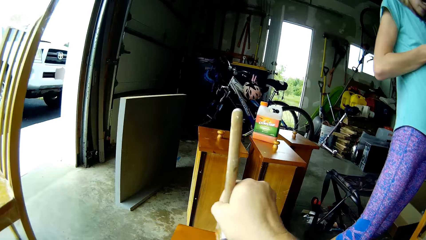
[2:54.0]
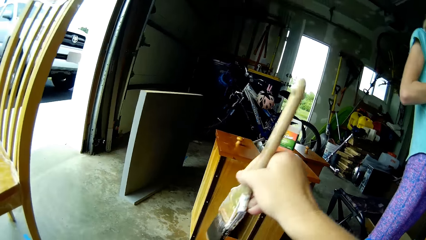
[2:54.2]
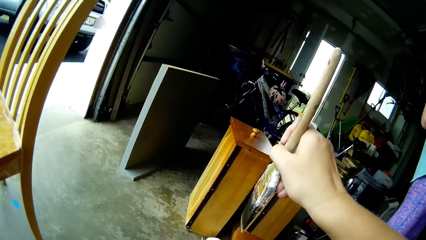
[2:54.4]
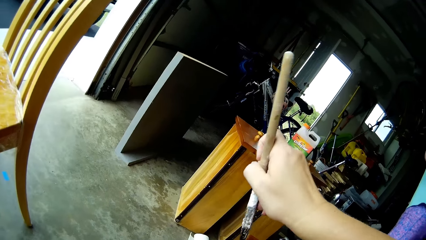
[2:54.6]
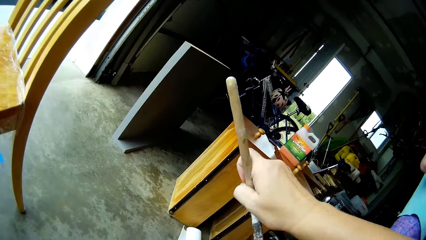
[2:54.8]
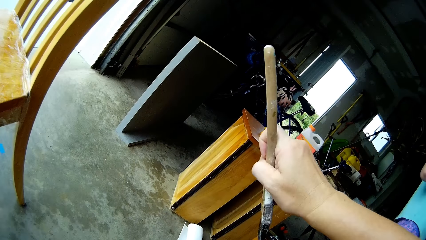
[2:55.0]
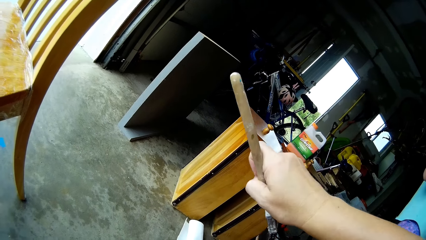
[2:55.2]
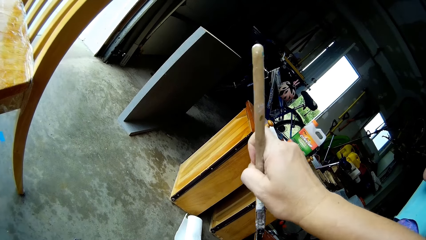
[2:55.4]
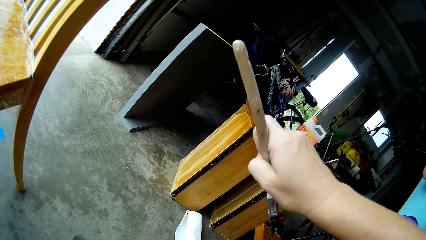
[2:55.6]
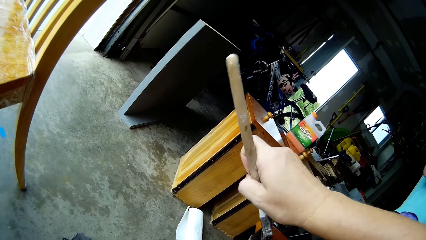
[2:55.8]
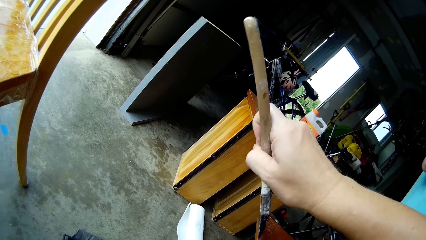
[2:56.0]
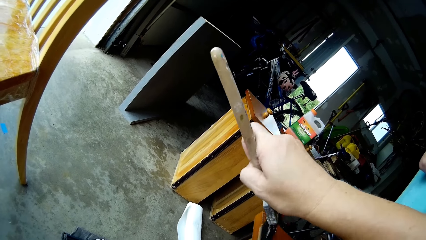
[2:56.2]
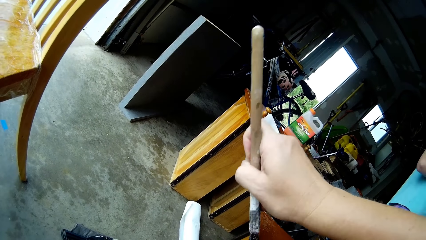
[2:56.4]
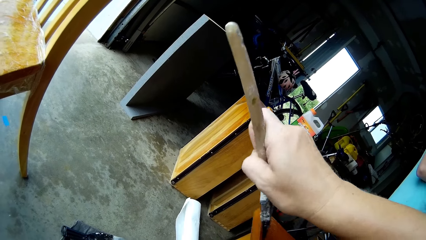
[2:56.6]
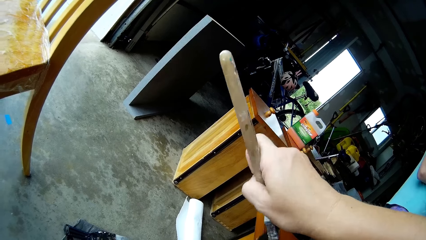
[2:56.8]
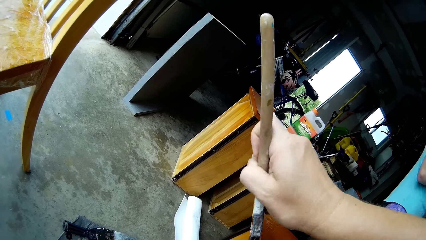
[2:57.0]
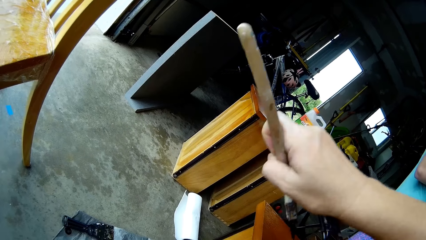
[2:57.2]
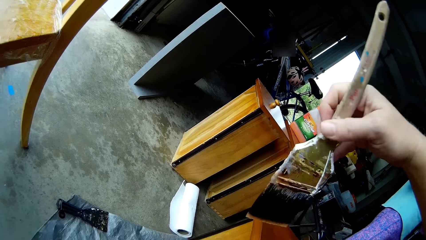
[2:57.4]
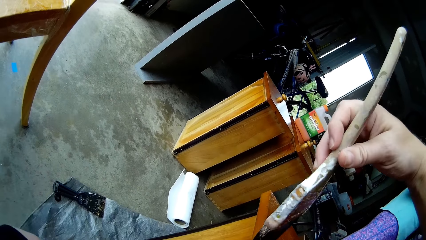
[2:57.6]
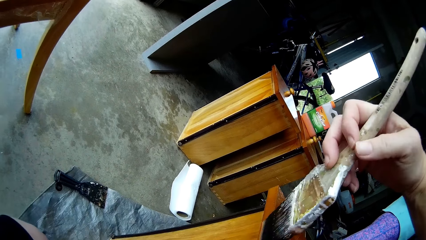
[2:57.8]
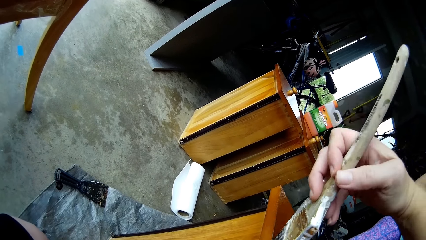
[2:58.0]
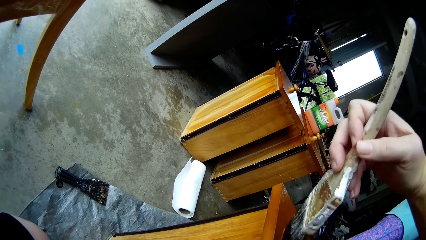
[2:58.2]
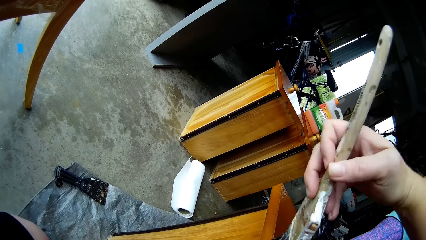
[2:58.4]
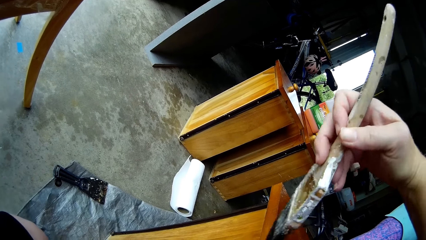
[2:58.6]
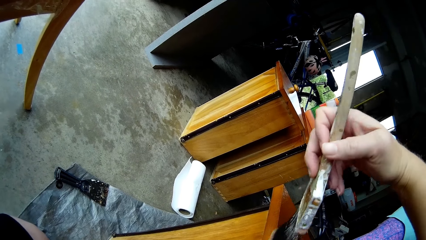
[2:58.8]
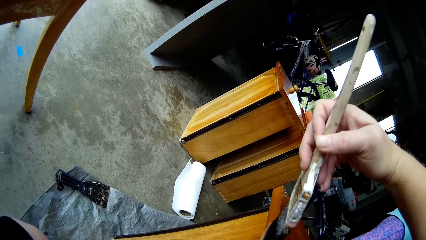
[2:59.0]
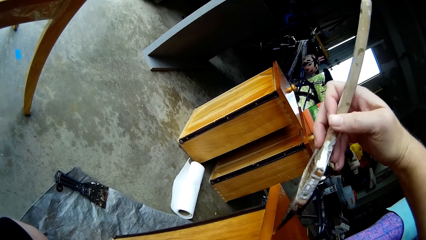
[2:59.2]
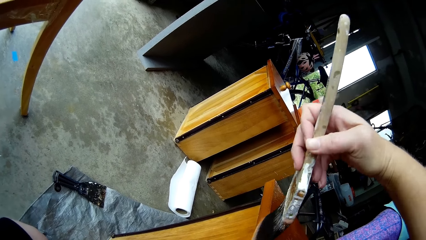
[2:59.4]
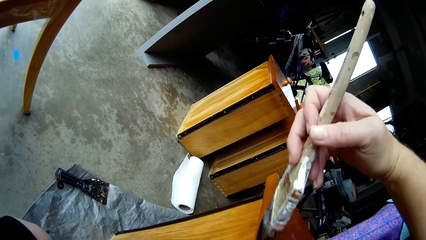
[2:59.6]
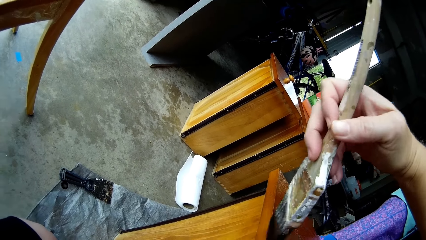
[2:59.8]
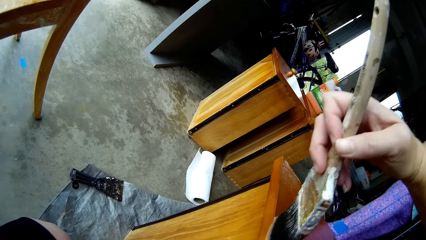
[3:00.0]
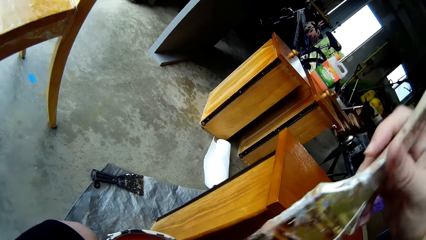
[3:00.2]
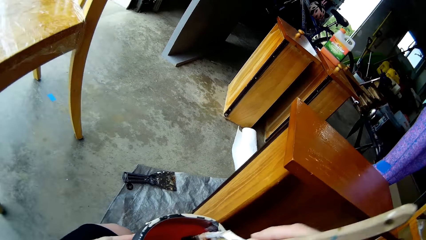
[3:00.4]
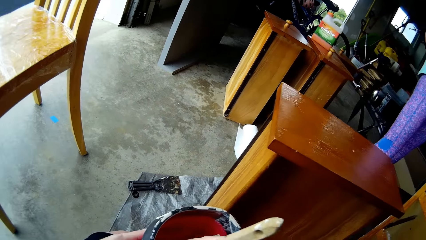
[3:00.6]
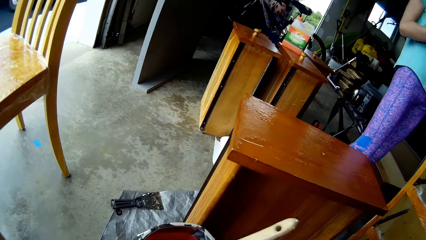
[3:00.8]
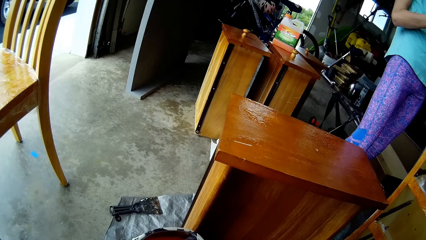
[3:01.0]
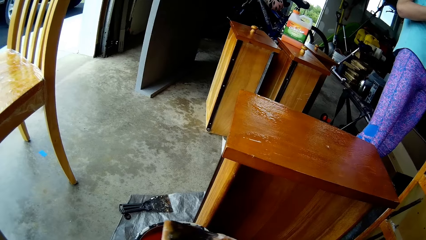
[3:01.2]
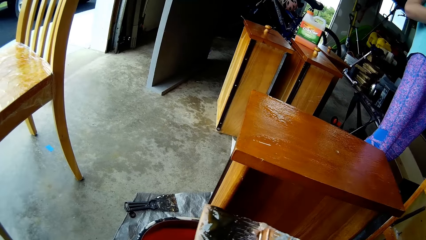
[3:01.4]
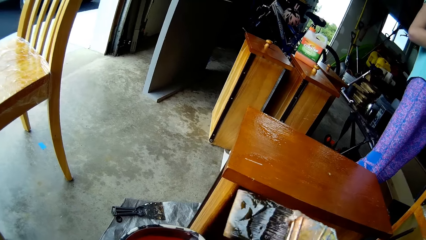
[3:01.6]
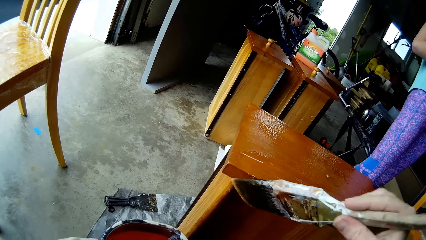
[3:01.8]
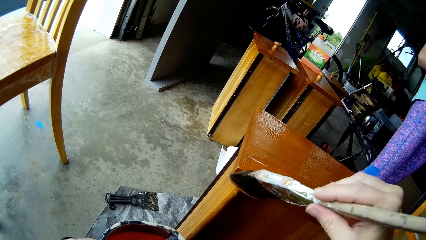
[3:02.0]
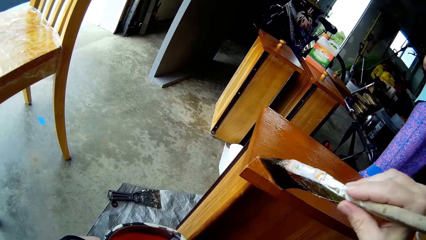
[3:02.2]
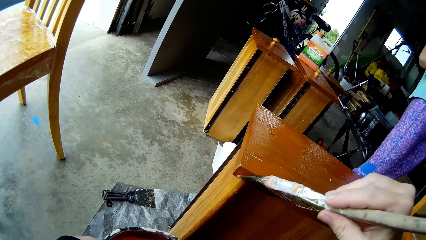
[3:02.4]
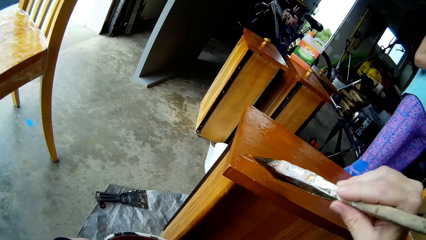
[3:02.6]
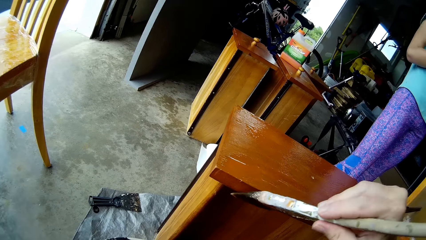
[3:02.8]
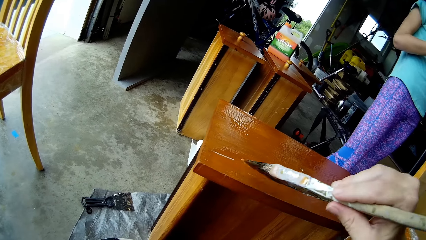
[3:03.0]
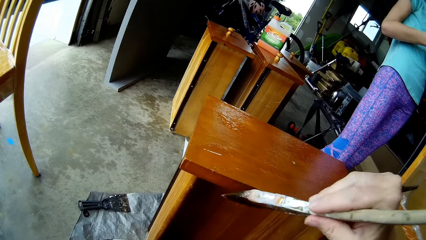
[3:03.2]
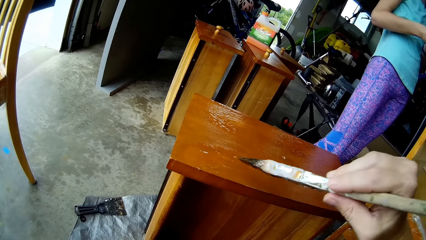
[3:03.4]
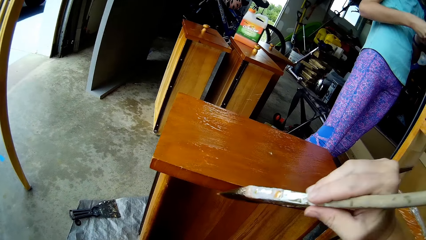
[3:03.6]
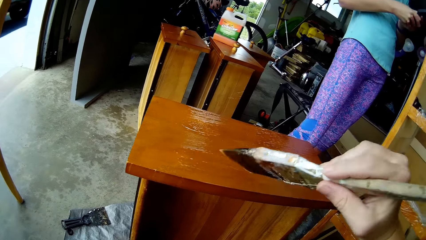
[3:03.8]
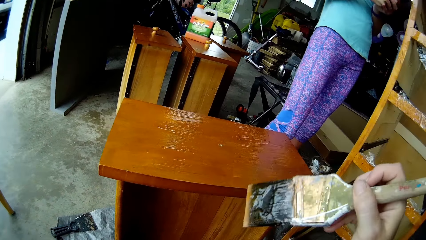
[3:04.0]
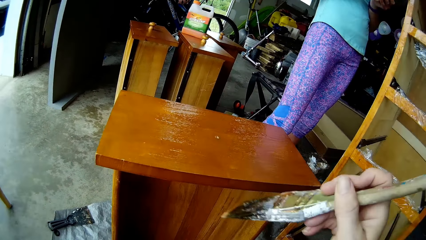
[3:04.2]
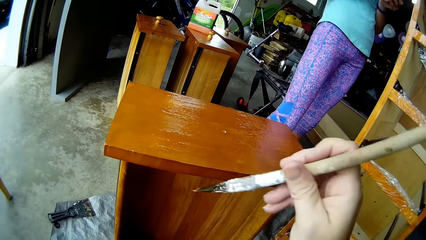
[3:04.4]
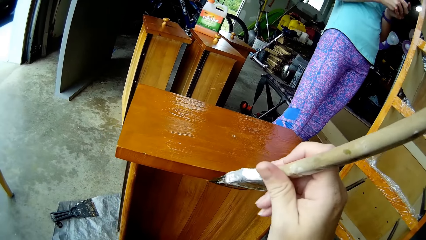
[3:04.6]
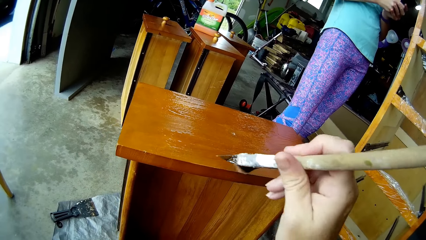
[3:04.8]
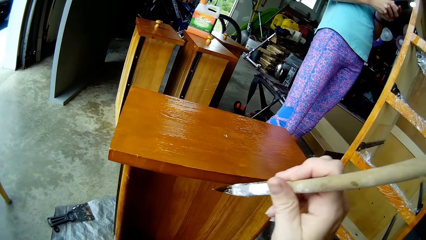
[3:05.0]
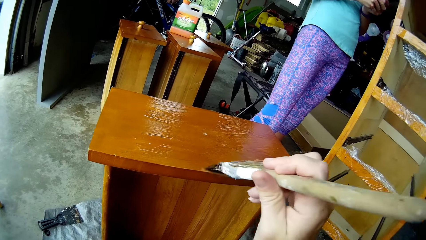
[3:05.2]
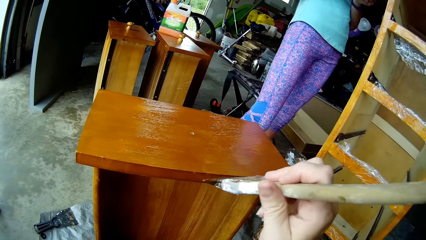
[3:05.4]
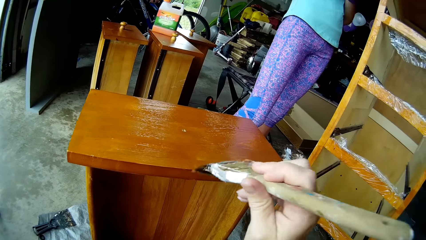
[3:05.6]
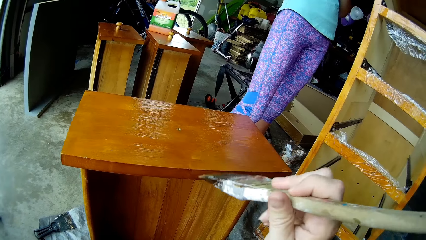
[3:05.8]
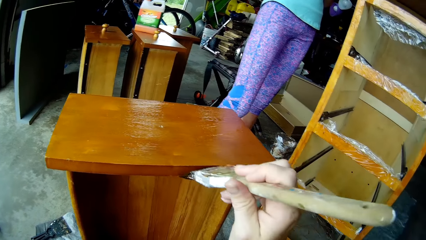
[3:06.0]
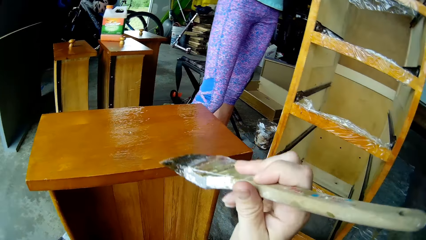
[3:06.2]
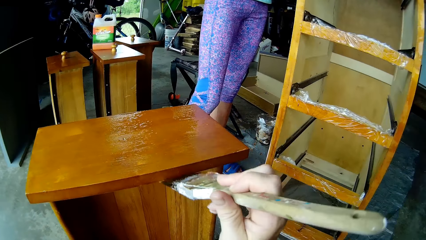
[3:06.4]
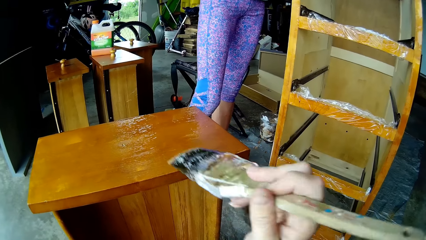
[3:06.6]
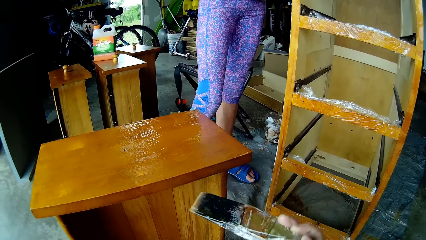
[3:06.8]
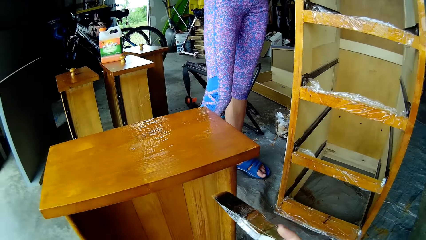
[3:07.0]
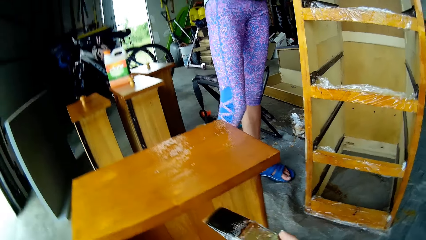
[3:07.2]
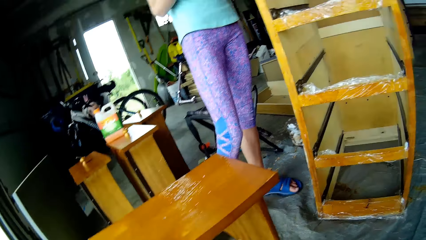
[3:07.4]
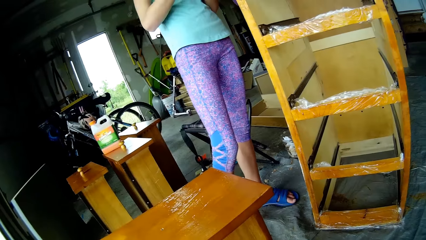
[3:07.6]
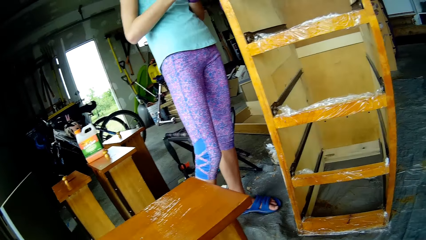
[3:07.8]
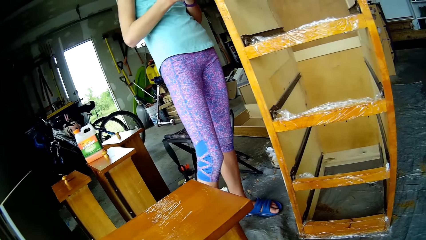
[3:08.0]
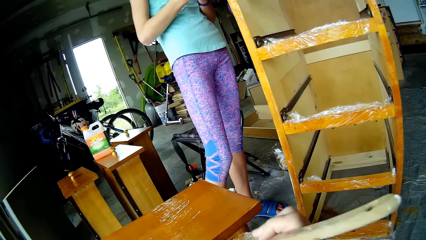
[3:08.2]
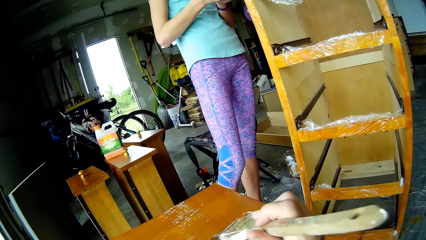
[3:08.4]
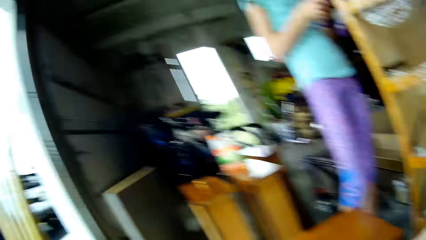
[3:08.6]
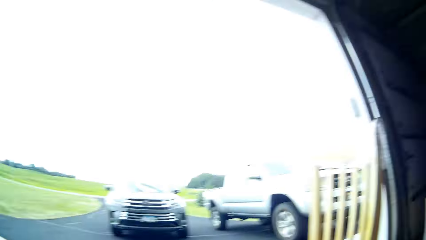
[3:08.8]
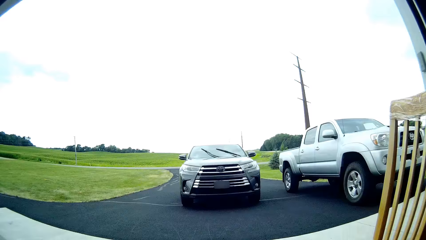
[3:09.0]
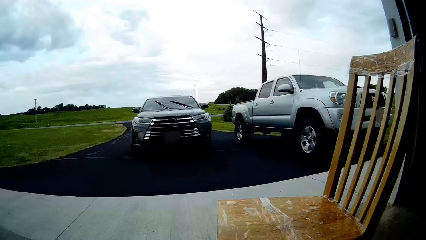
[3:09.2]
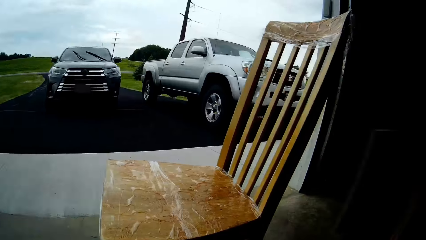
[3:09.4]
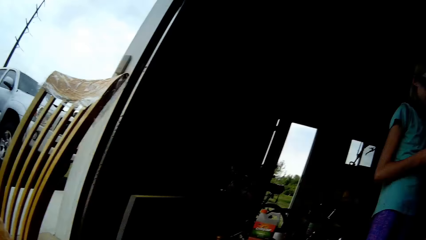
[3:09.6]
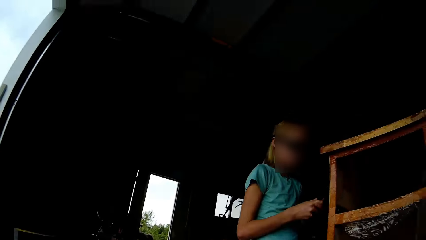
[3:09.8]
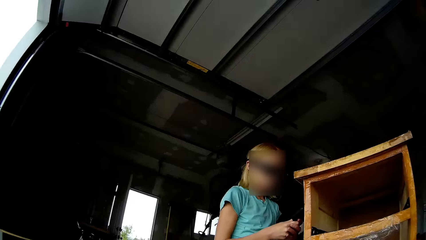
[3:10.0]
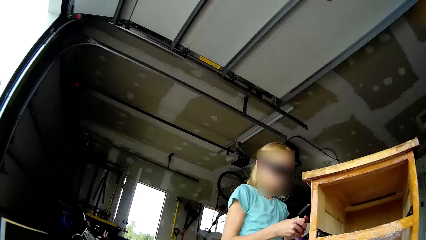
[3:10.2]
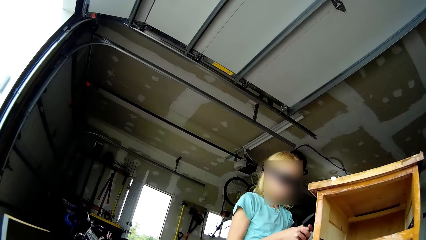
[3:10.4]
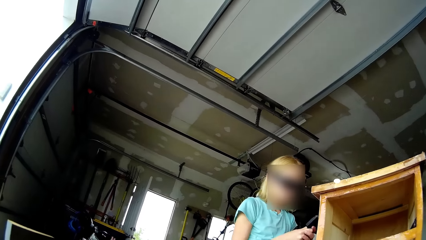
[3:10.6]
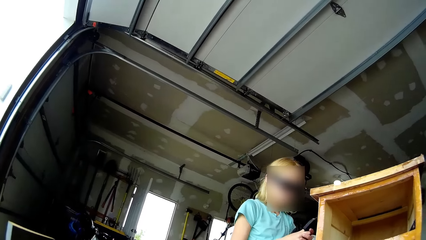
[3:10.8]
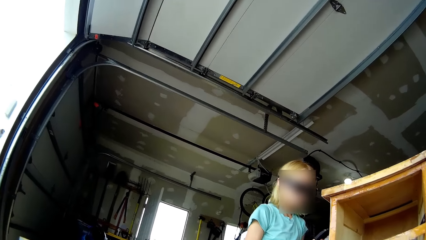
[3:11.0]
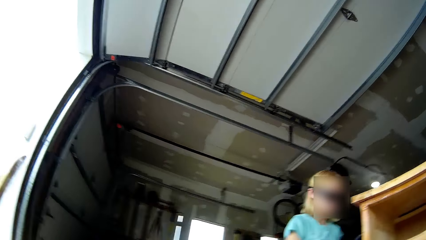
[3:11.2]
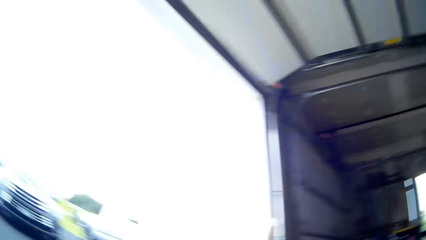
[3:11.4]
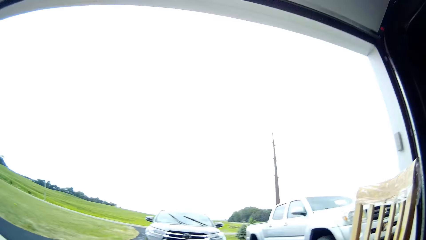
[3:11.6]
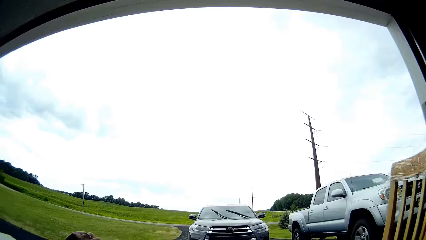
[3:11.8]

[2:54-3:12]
The camera wearer bends to the left. They turn the paint brush. They paint the table. They dip the paint brush in the paint tin. They paint the table. They turn the brush. They paint the table. A person scrapes paint from the cupboard. The camera wearer paints the table. The person speaks. The camera wearer looks around. They turn around. They look around.
